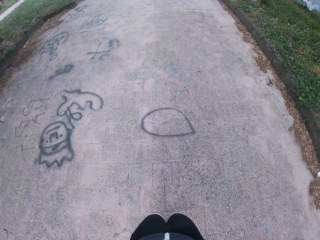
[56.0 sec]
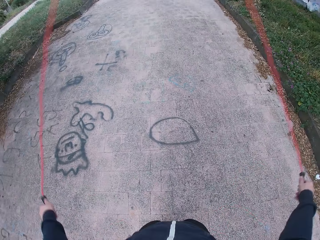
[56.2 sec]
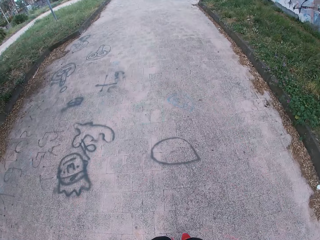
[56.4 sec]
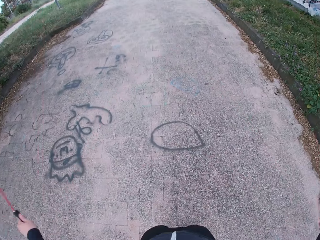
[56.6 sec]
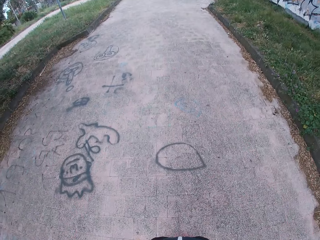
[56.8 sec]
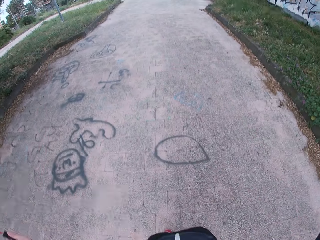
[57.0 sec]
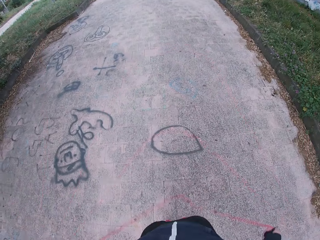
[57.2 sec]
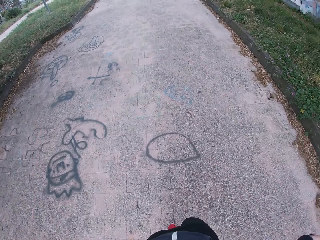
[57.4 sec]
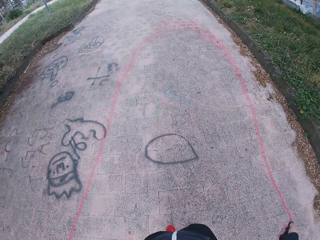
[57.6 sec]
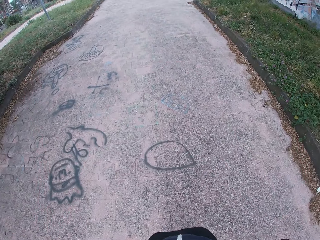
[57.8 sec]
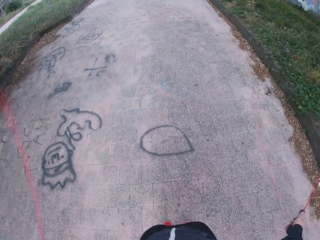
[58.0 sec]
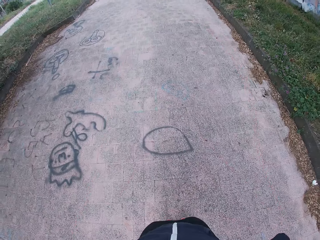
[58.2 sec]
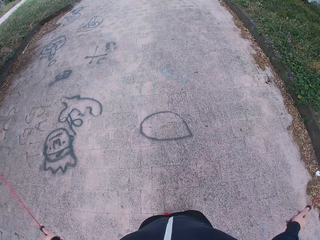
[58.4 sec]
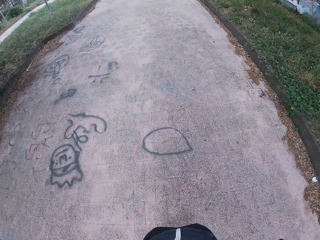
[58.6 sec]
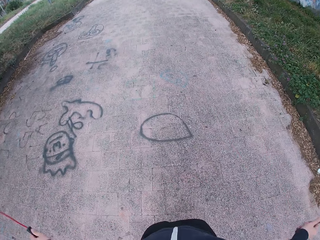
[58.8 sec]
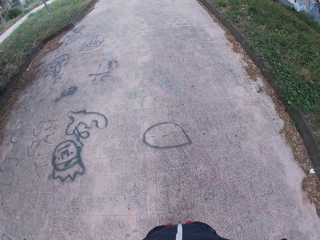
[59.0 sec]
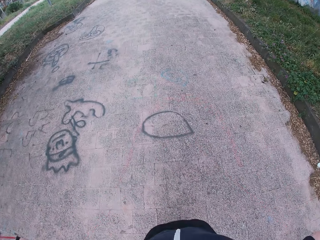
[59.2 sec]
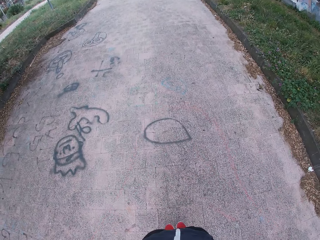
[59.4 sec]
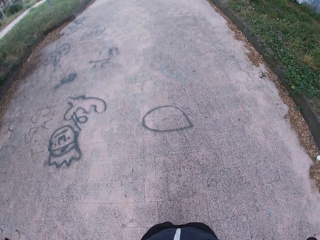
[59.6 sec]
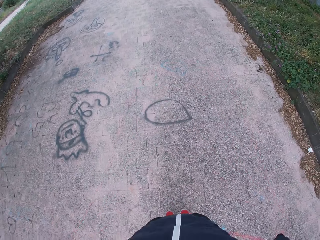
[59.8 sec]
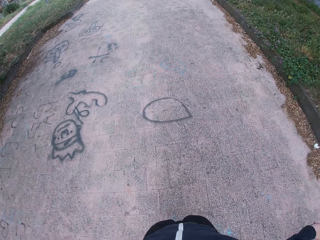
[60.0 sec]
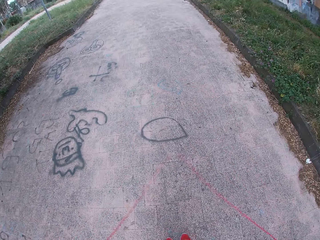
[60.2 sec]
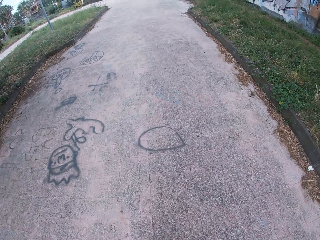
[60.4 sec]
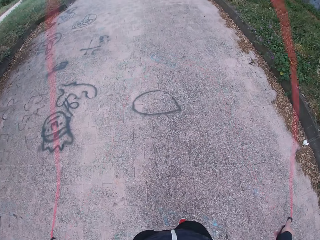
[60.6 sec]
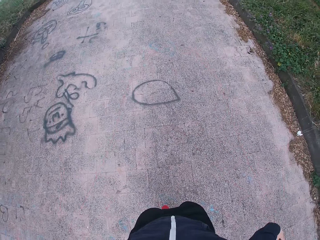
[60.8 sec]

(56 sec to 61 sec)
The camera wearer skips with the jump rope.

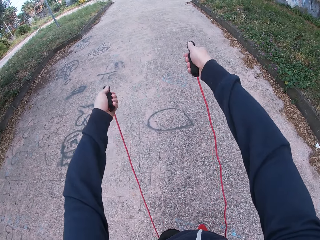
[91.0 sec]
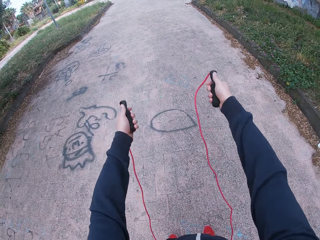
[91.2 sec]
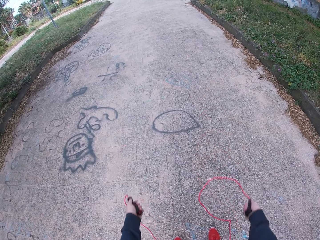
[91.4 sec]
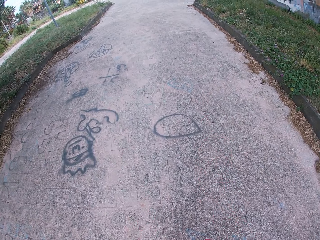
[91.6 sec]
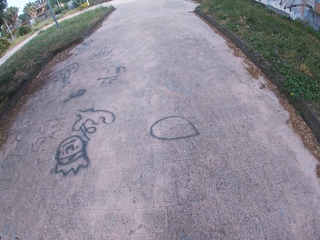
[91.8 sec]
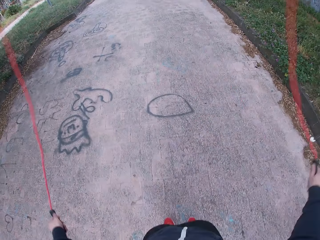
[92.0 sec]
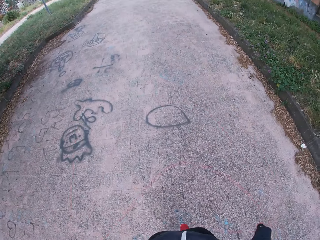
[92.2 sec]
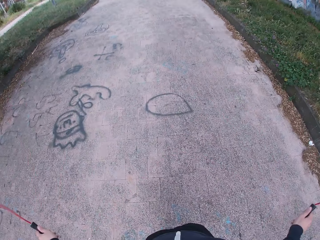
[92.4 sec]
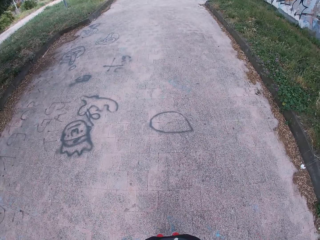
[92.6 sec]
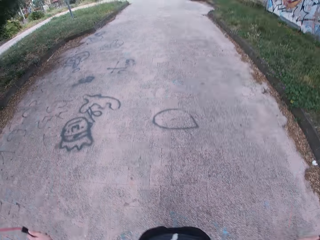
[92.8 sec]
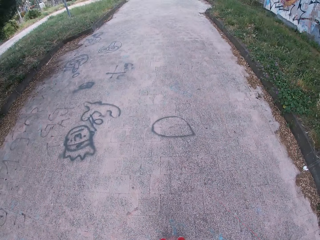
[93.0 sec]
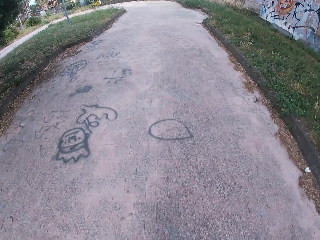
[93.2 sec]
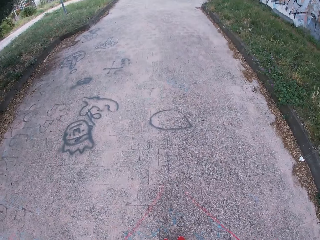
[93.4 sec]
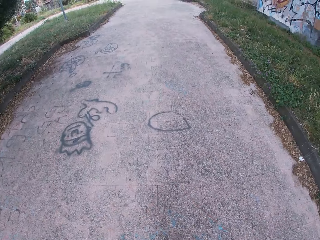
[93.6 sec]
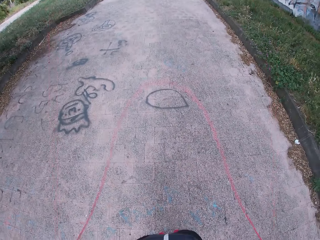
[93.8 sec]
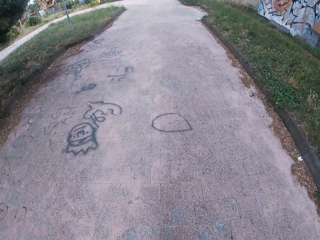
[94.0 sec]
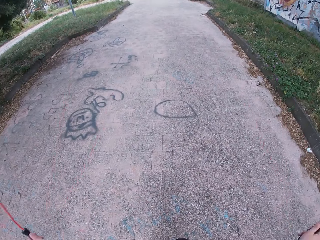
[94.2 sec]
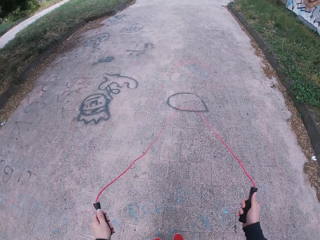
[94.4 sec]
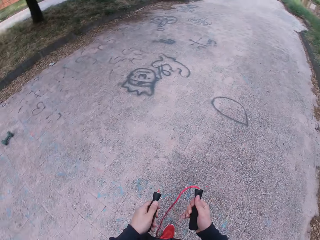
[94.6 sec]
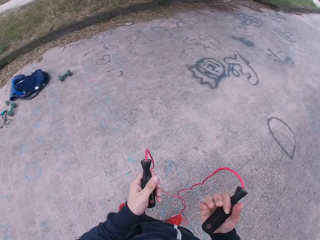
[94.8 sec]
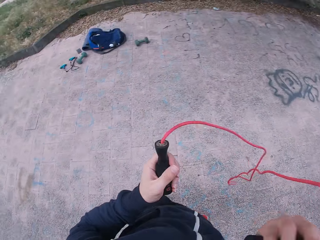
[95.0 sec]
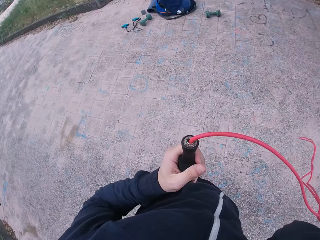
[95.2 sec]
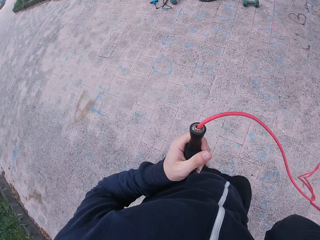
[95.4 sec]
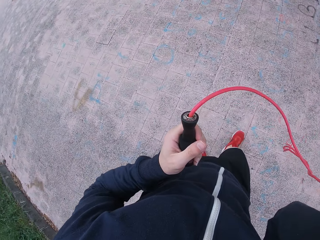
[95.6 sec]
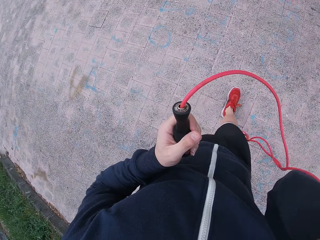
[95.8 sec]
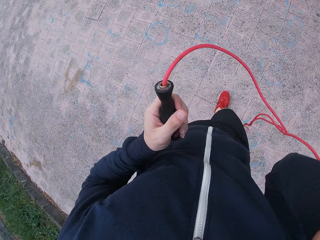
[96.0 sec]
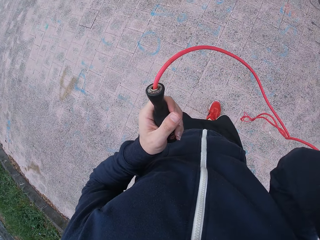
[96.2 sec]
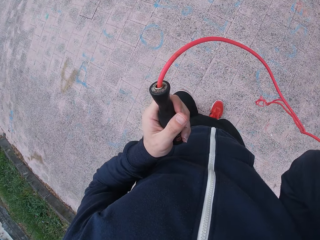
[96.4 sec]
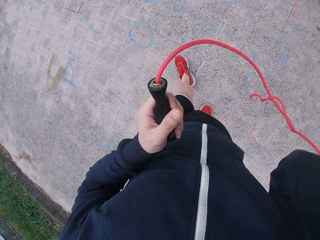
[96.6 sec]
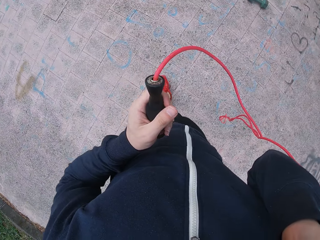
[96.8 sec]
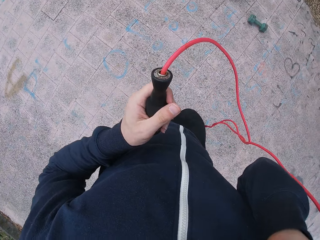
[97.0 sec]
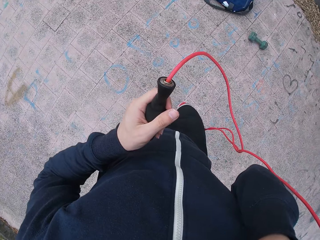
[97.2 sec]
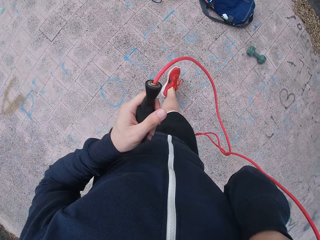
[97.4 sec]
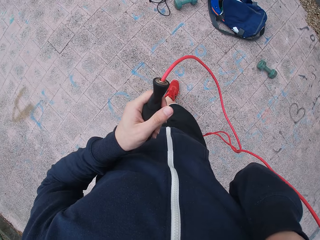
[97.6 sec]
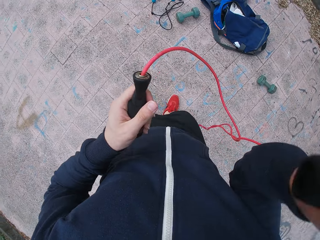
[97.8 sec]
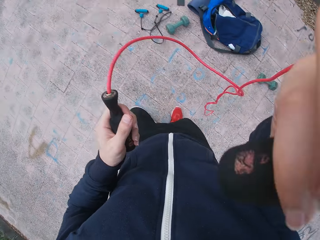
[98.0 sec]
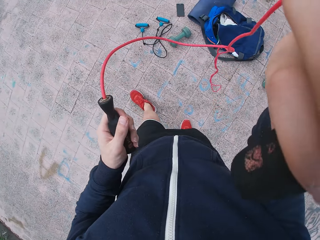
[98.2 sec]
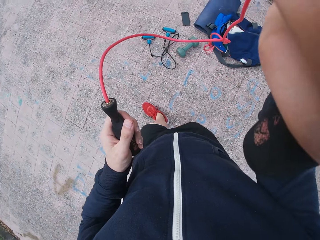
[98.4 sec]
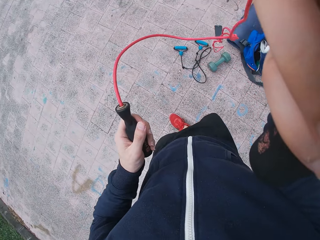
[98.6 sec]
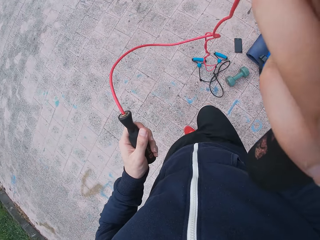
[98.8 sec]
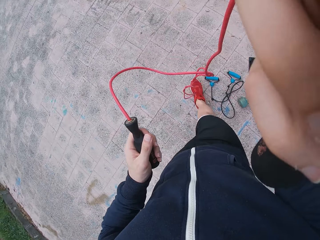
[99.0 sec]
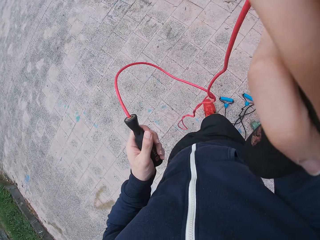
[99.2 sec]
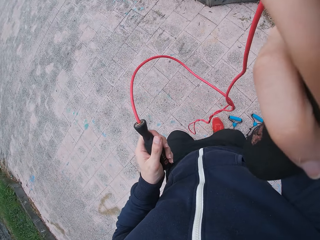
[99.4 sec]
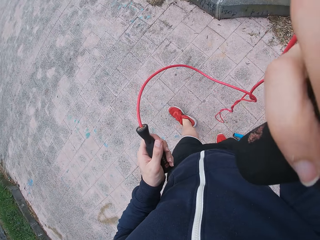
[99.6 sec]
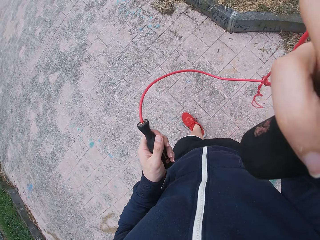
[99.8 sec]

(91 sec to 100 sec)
The camera wearer skips rope at the playing ground. He holds the jump rope in both hands and raises his right hand. He pauses. He turns around. He walks around the playing ground. He adjusts his head camera.
